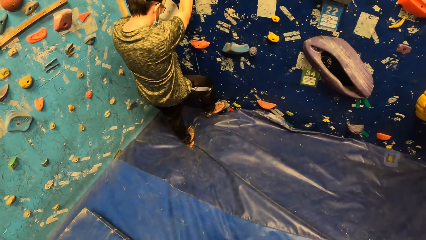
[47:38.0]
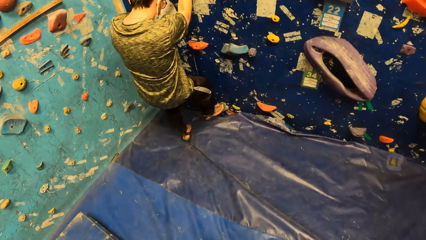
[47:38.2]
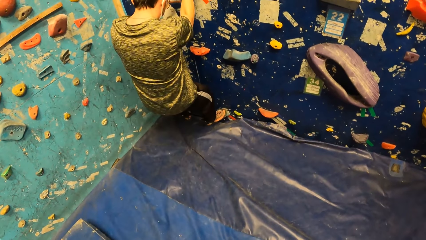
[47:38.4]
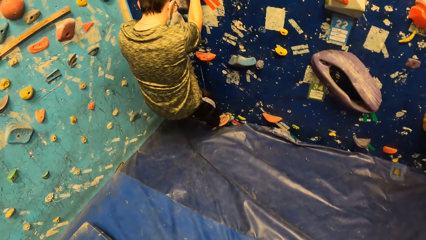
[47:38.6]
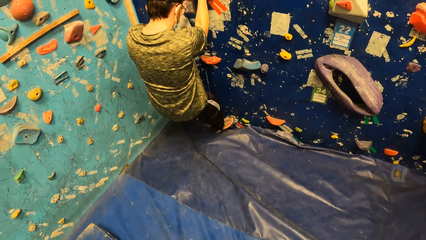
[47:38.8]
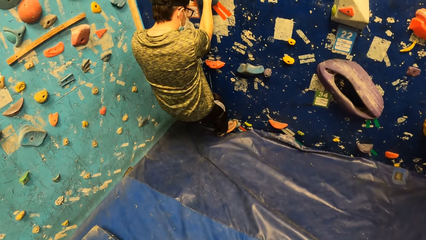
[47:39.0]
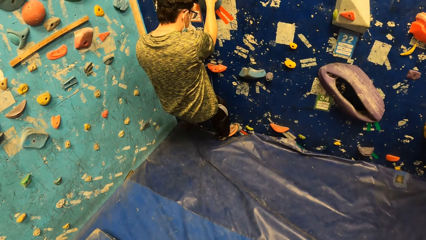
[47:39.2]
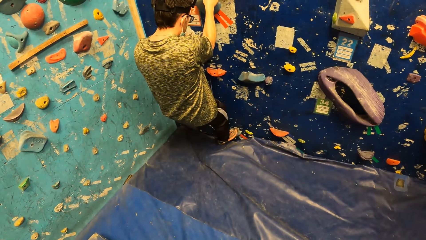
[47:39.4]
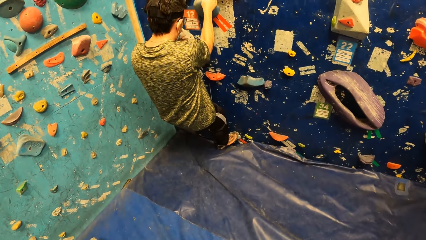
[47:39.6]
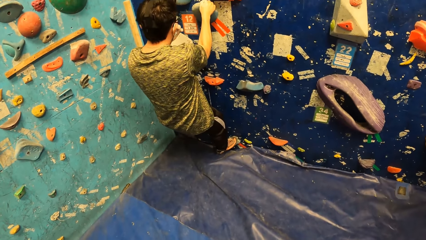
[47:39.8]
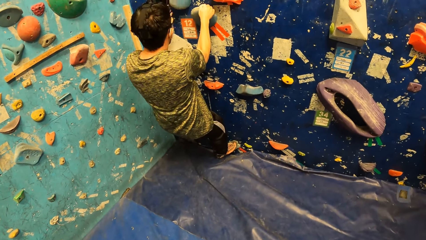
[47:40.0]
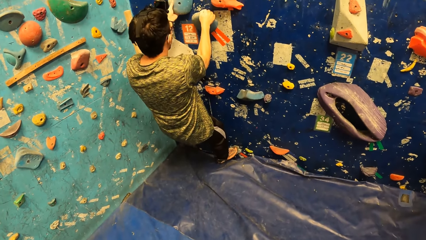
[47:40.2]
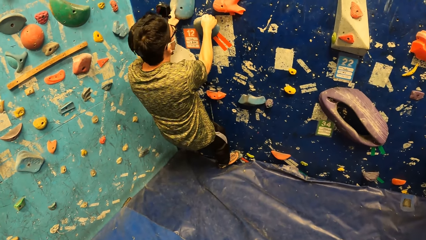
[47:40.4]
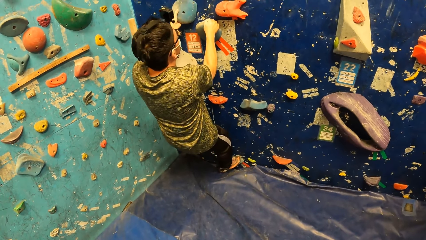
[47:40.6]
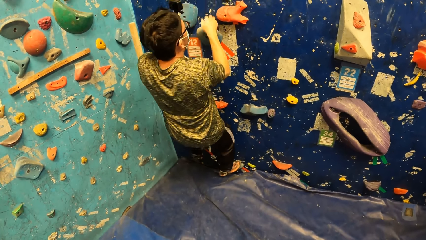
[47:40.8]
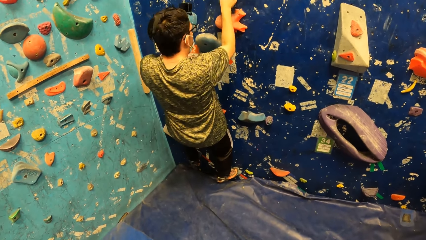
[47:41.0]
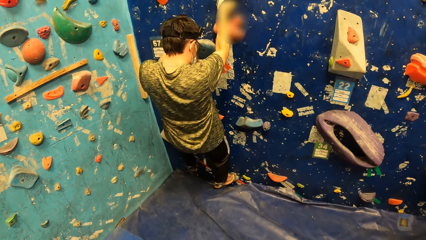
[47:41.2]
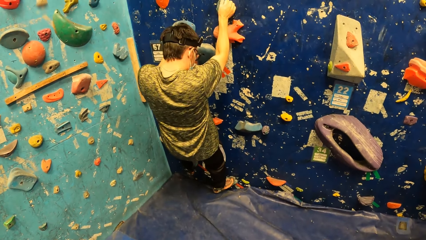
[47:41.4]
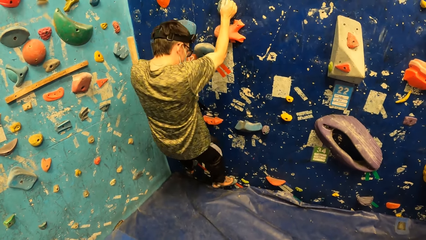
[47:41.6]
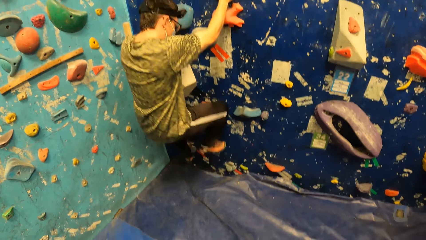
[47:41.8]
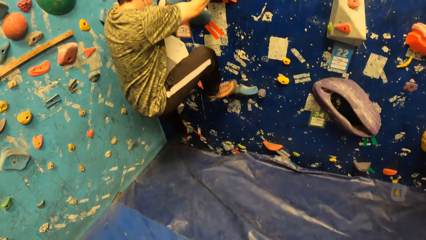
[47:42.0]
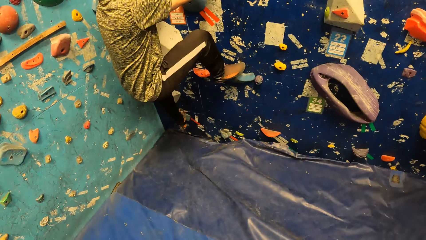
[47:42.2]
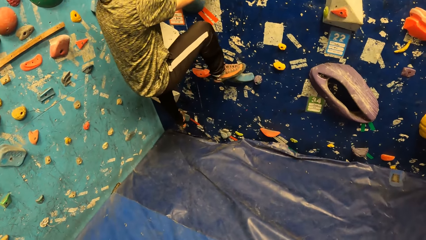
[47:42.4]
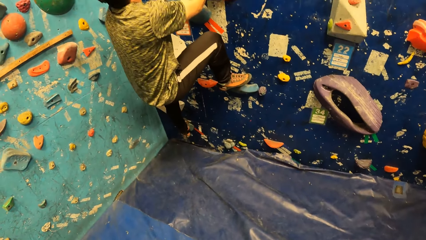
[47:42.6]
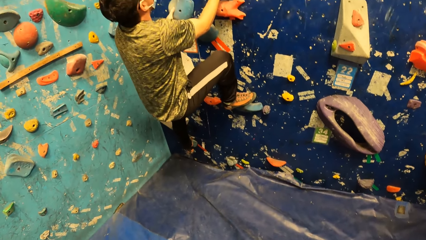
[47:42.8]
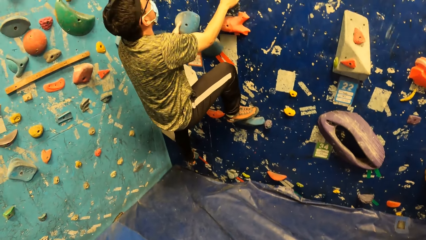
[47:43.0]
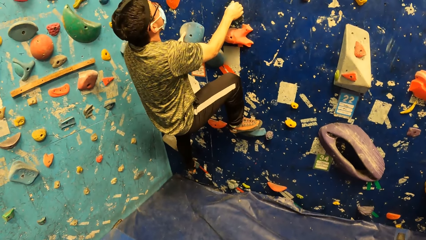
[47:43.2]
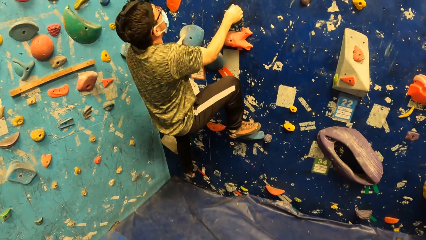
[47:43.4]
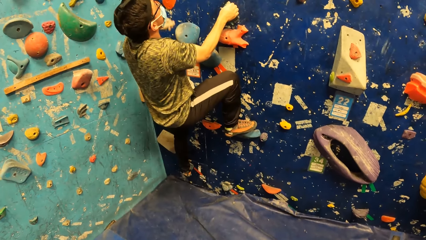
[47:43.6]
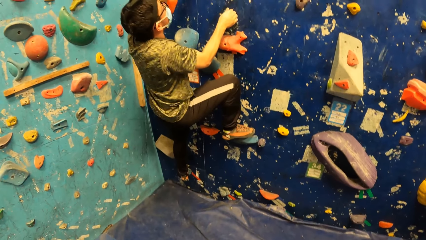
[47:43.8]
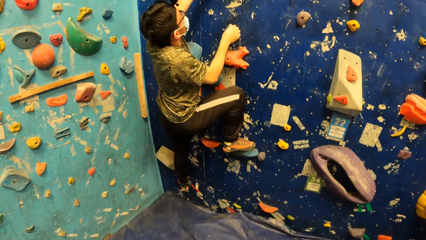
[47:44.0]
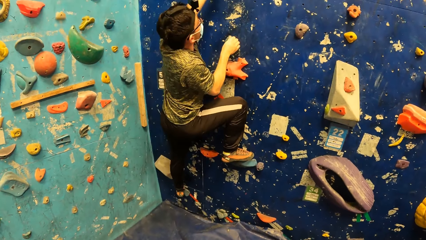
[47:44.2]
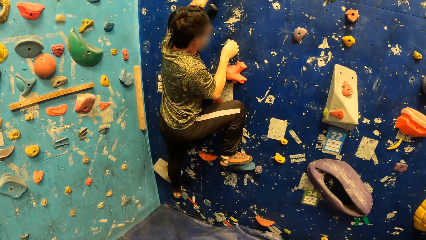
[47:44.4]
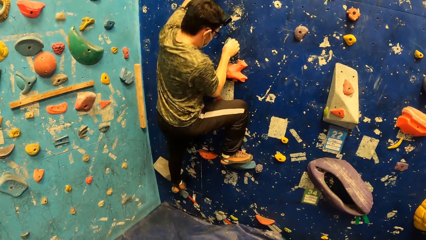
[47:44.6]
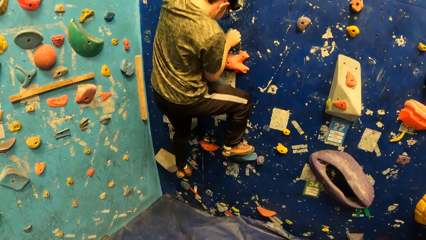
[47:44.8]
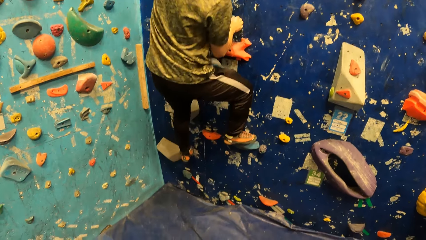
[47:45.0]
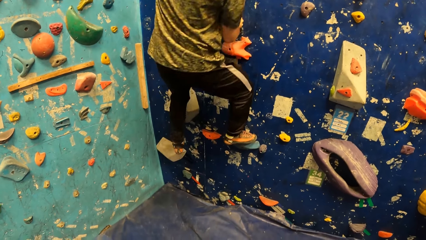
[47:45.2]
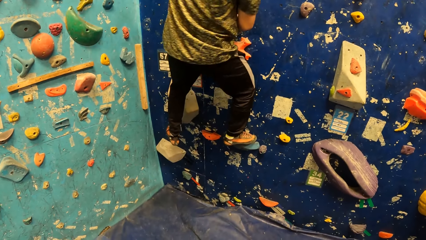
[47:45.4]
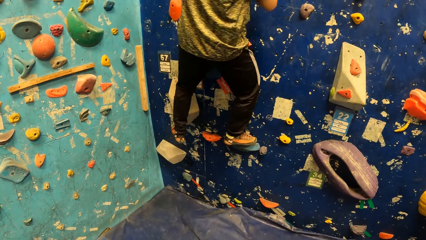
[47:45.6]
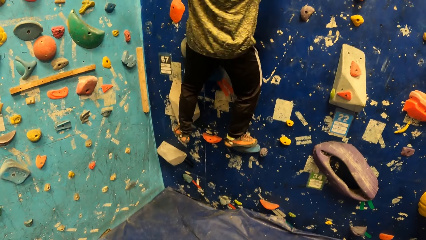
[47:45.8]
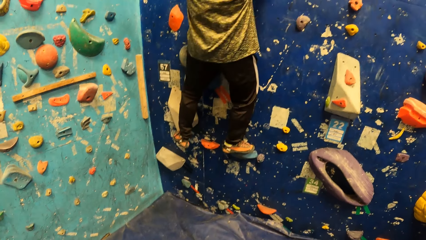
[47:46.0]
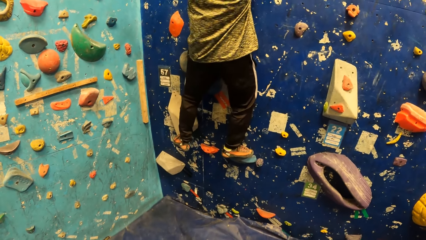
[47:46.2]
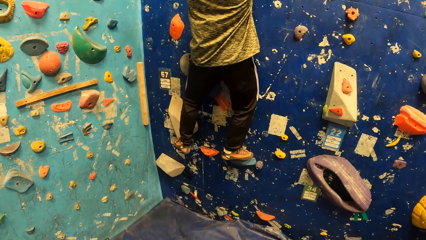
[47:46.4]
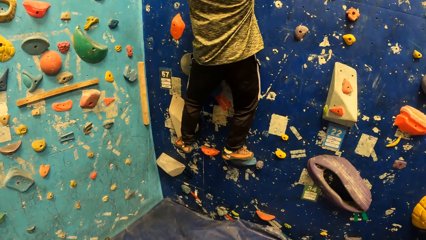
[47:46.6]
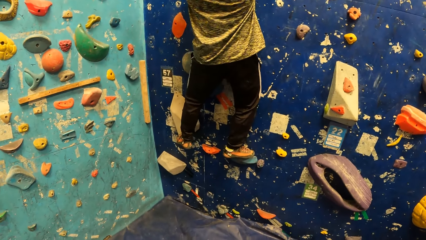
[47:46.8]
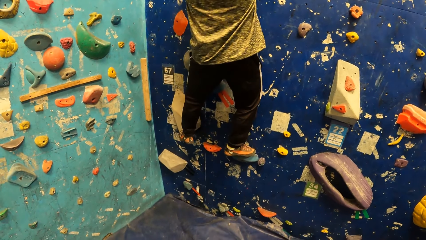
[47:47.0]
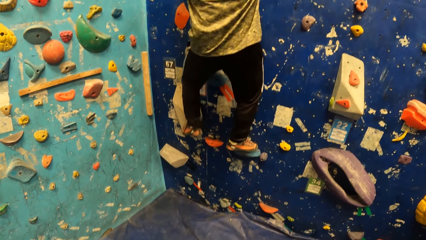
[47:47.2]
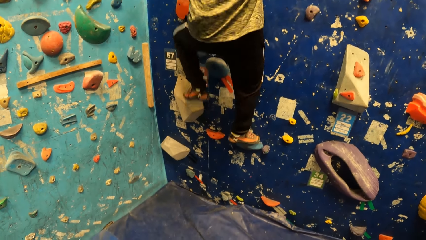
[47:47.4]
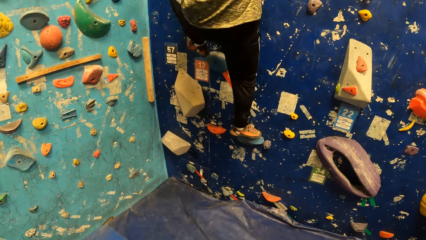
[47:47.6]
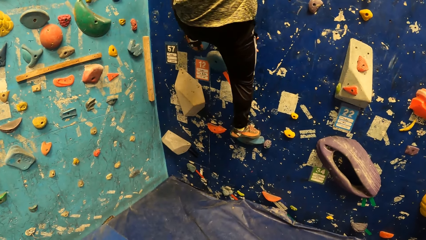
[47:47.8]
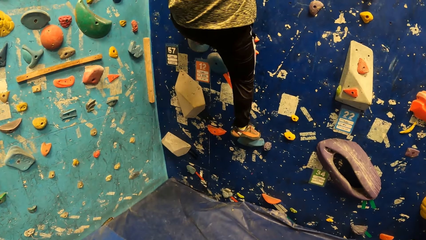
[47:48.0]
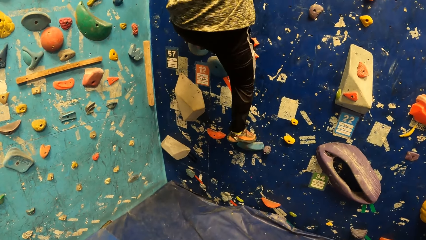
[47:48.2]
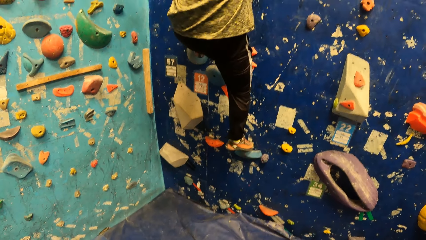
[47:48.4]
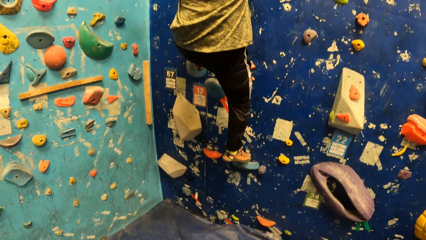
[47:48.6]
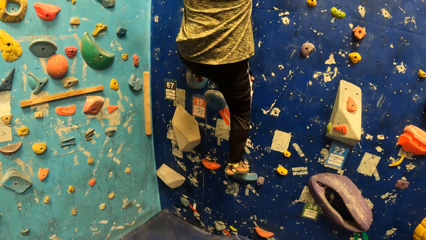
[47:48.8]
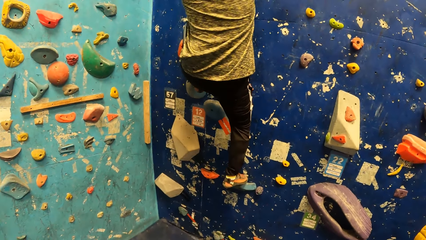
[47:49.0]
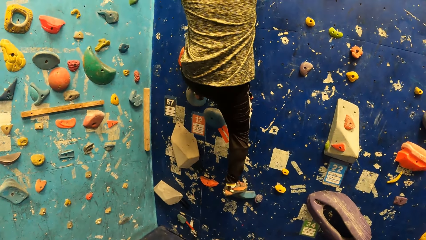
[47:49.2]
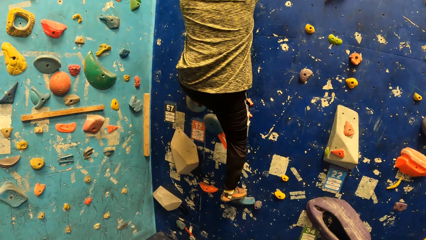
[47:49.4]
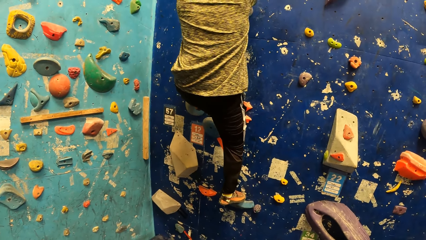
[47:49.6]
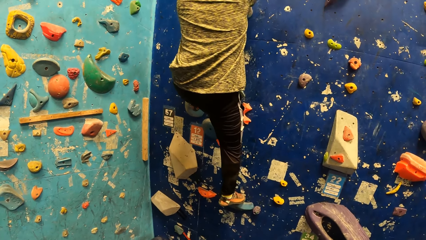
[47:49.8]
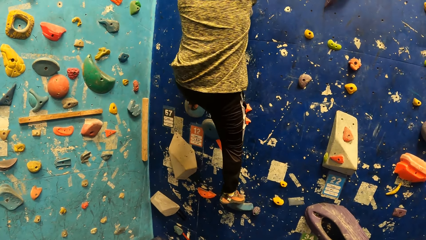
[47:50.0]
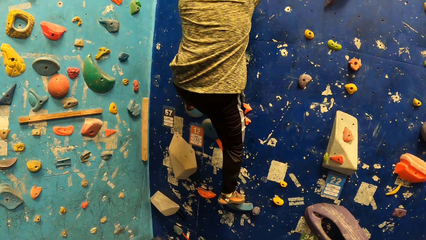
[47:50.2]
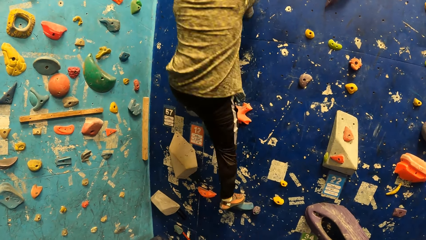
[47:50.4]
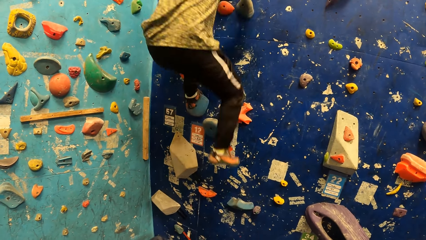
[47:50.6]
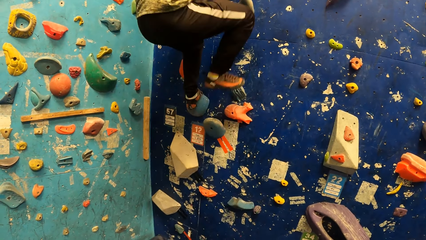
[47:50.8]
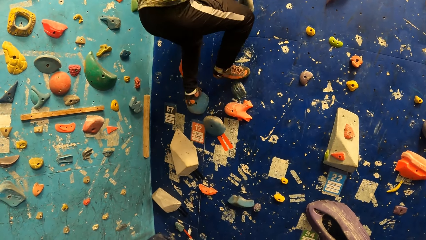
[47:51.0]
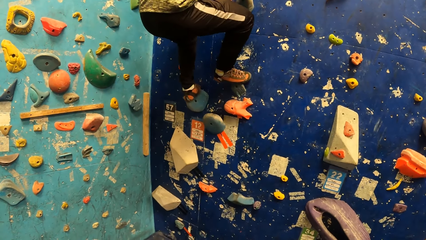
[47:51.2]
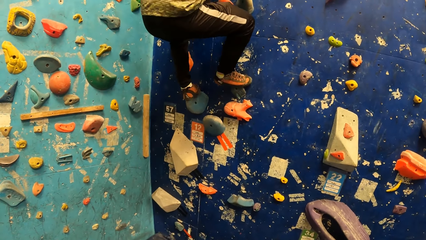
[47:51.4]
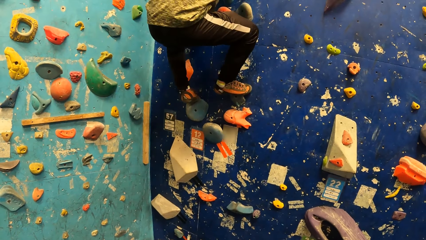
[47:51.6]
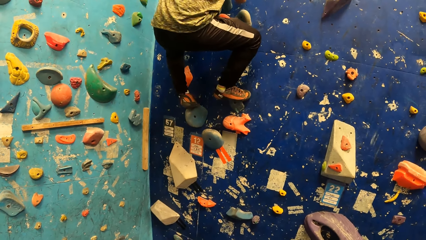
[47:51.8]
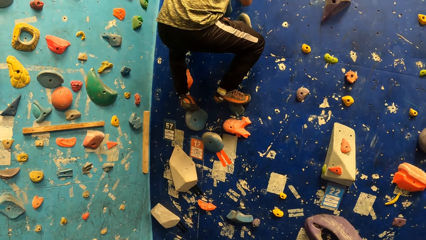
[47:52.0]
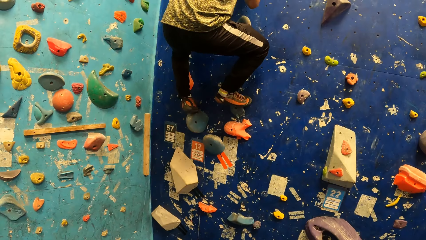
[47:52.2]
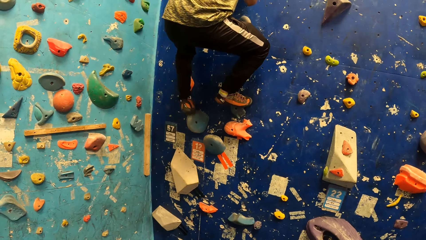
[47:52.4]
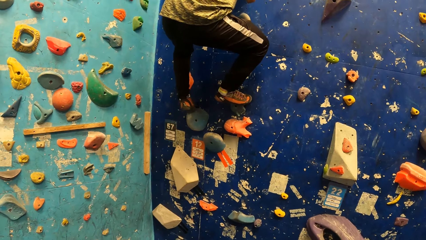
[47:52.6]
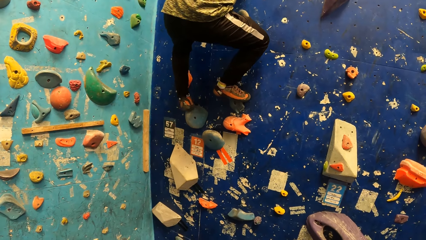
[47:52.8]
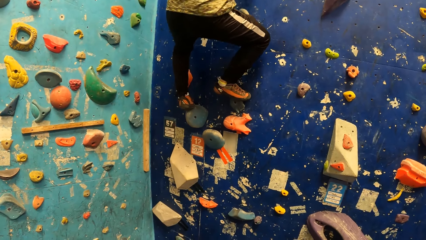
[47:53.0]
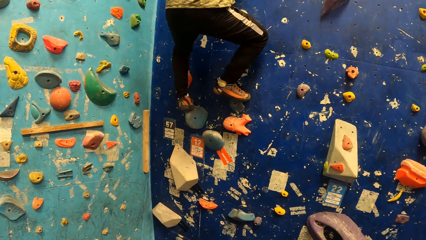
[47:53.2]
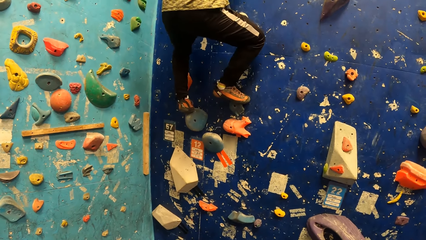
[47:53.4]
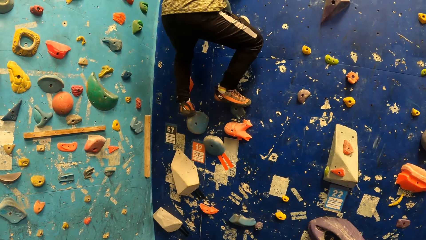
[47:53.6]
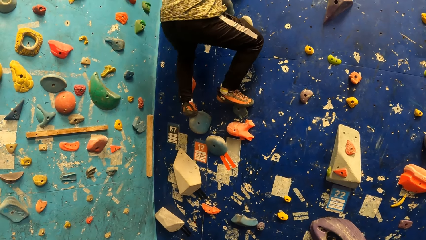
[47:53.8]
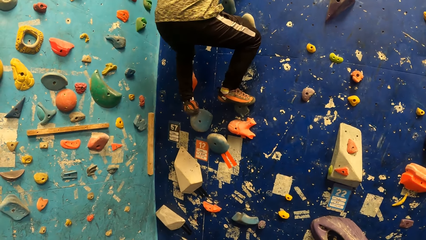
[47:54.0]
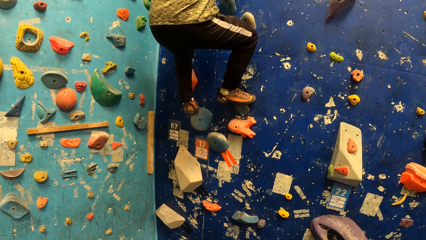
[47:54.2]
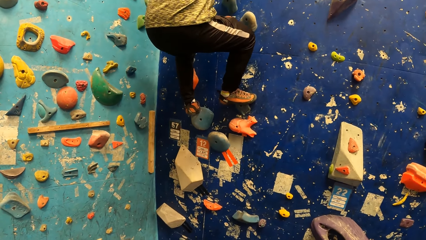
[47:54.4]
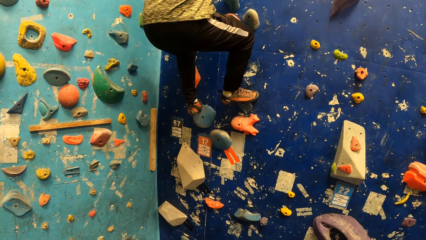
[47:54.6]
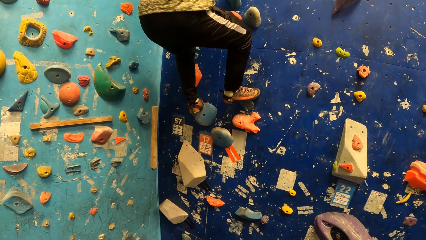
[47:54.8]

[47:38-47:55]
The man climbs the bouldering wall or rock wall with both hands. The man adjusts the glasses. The man climbs the rock wall.
